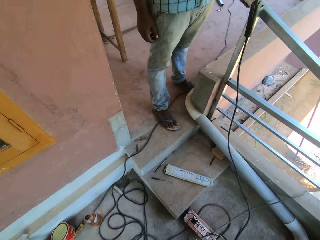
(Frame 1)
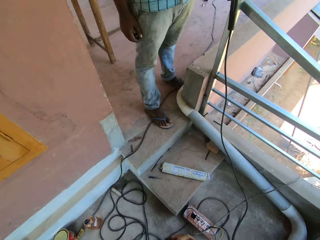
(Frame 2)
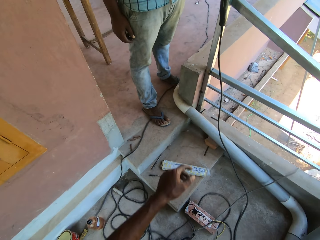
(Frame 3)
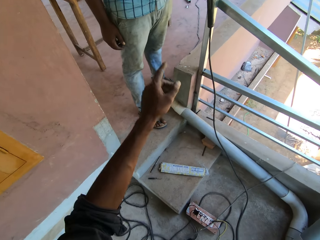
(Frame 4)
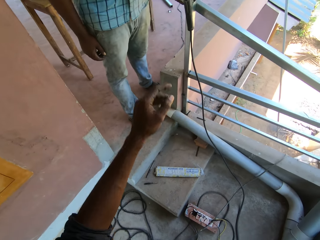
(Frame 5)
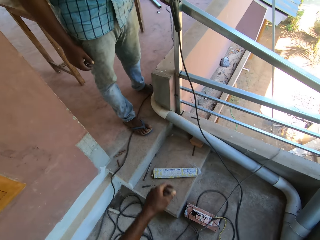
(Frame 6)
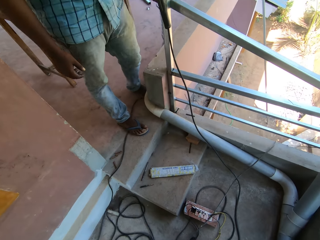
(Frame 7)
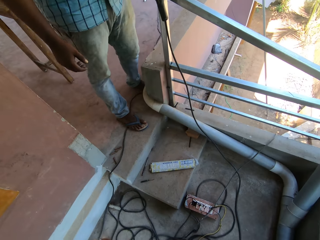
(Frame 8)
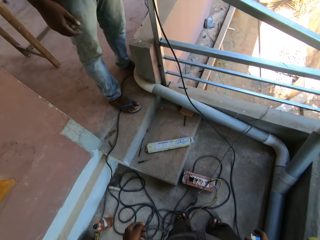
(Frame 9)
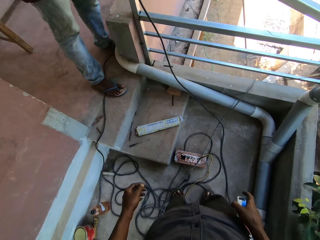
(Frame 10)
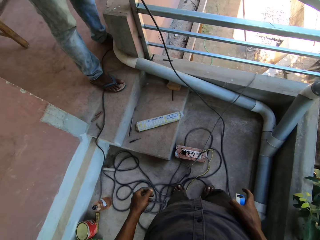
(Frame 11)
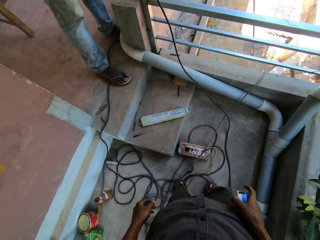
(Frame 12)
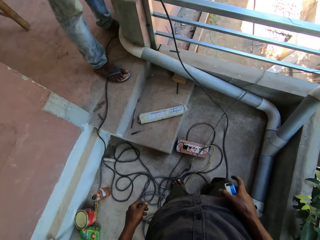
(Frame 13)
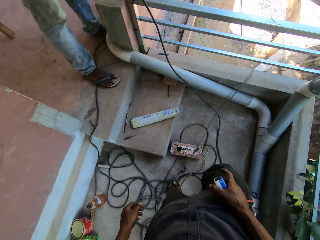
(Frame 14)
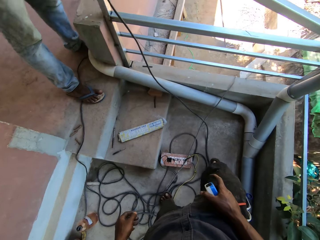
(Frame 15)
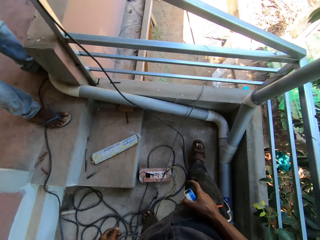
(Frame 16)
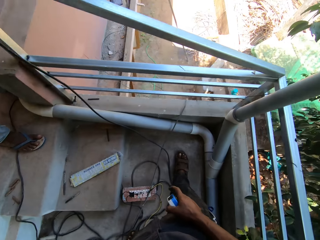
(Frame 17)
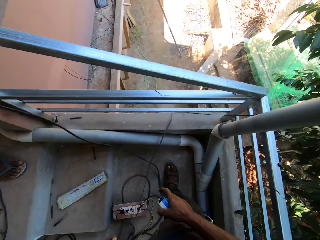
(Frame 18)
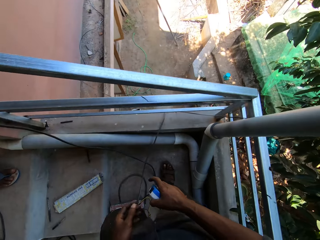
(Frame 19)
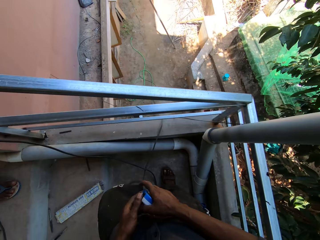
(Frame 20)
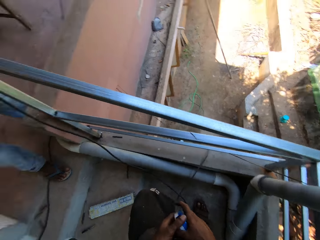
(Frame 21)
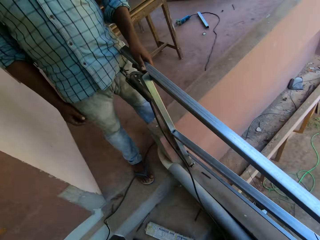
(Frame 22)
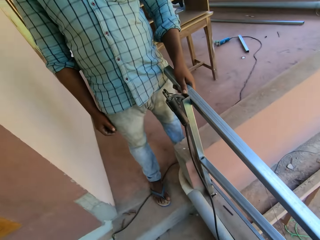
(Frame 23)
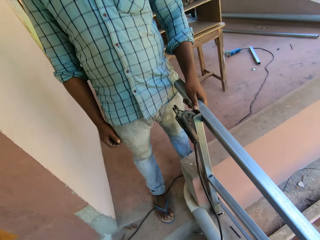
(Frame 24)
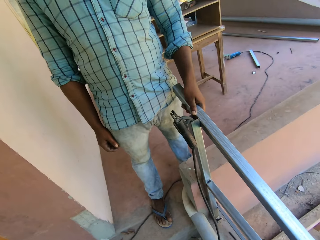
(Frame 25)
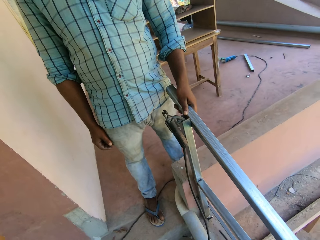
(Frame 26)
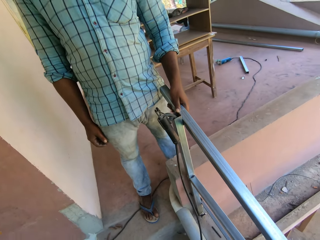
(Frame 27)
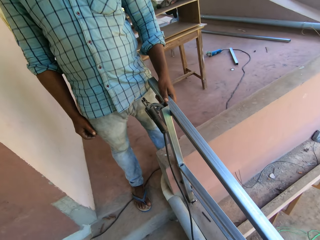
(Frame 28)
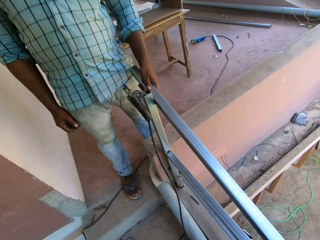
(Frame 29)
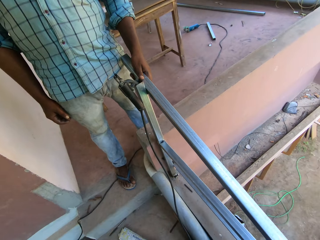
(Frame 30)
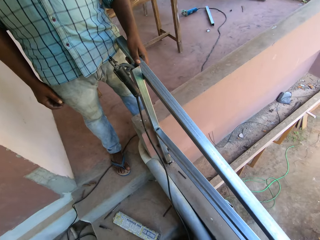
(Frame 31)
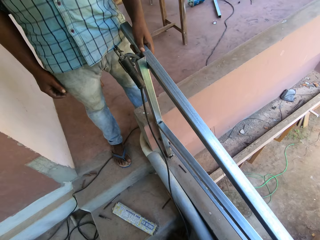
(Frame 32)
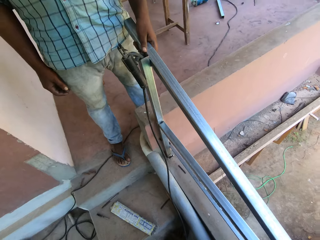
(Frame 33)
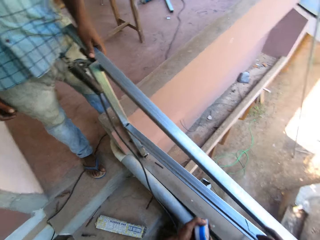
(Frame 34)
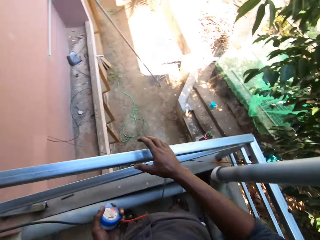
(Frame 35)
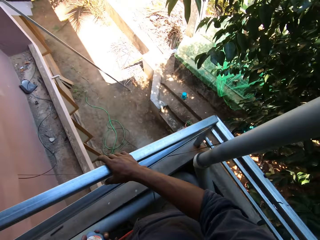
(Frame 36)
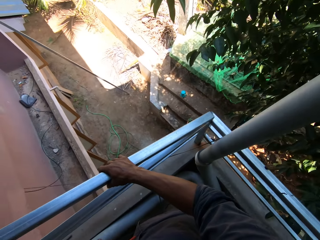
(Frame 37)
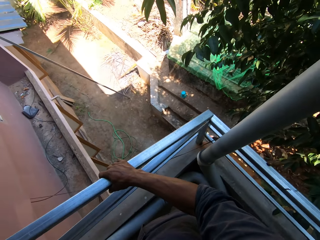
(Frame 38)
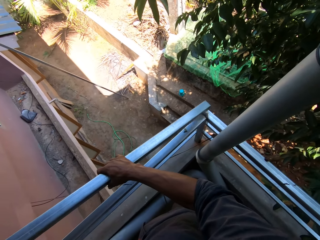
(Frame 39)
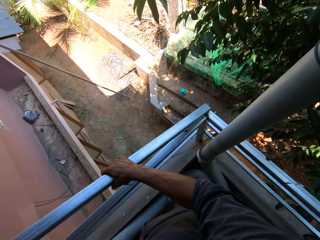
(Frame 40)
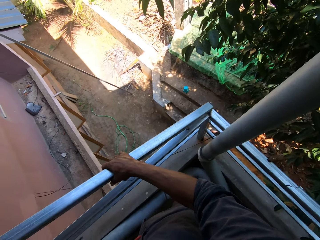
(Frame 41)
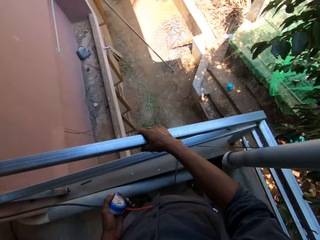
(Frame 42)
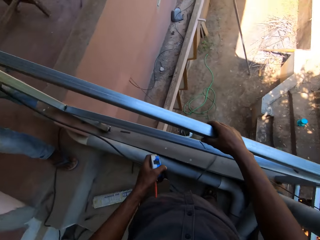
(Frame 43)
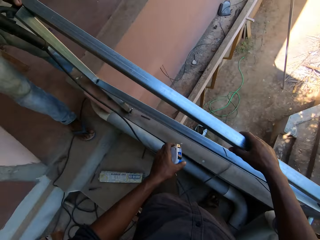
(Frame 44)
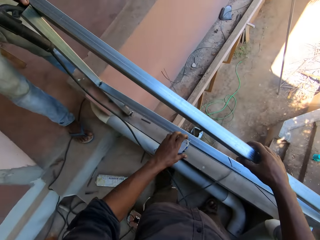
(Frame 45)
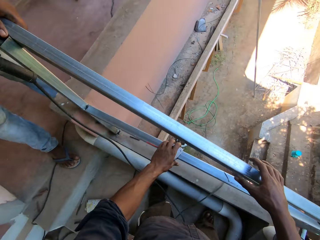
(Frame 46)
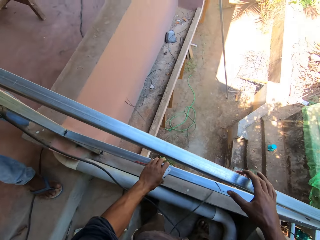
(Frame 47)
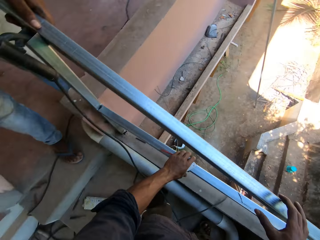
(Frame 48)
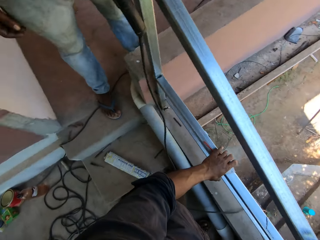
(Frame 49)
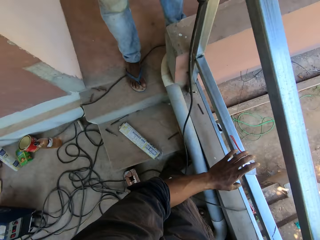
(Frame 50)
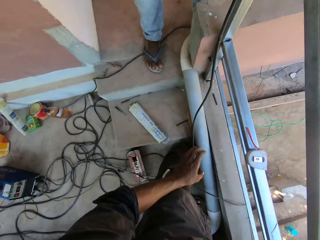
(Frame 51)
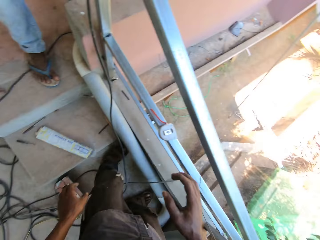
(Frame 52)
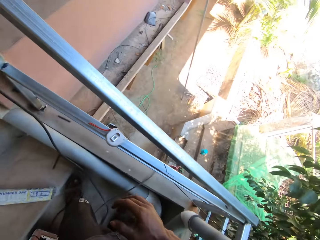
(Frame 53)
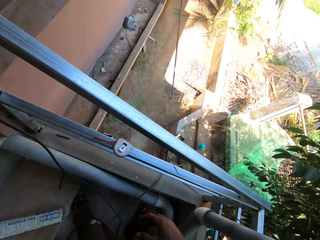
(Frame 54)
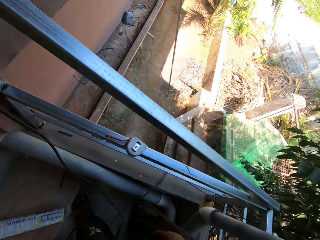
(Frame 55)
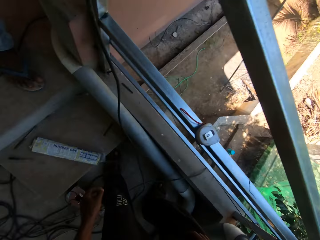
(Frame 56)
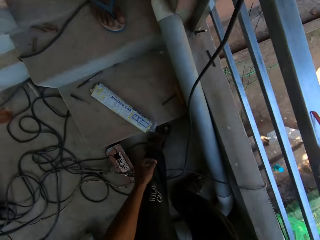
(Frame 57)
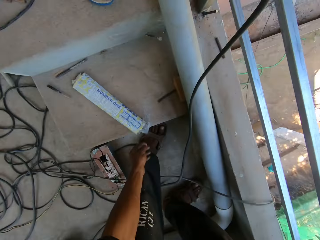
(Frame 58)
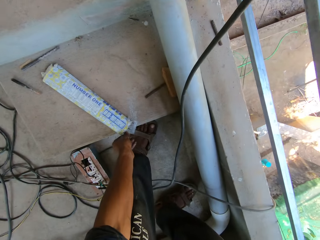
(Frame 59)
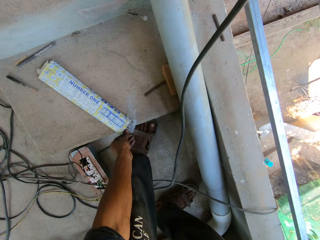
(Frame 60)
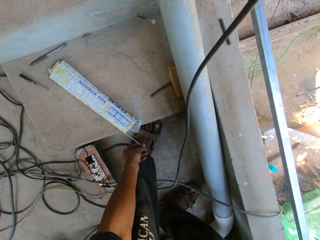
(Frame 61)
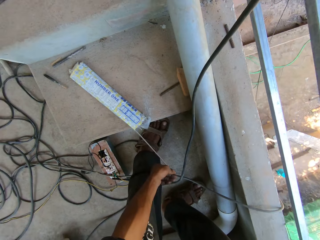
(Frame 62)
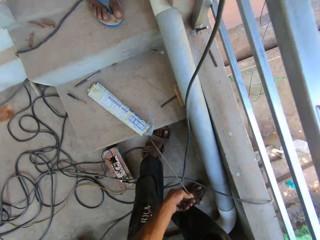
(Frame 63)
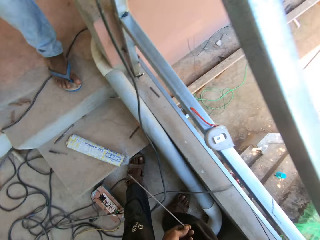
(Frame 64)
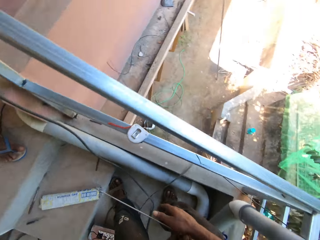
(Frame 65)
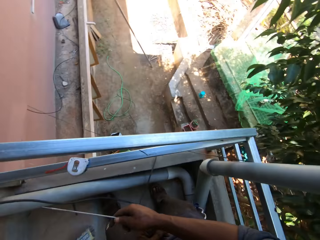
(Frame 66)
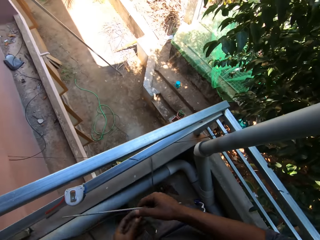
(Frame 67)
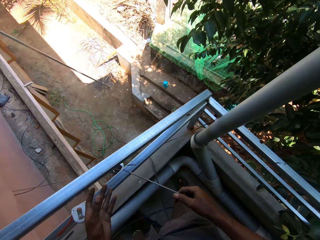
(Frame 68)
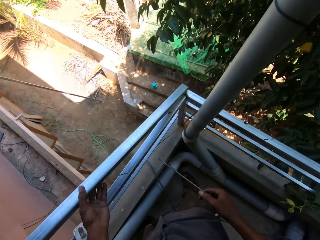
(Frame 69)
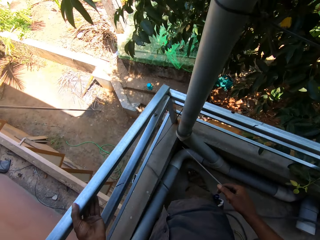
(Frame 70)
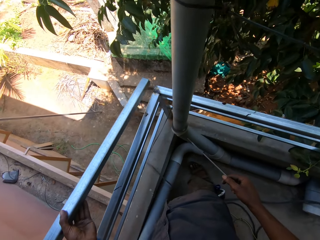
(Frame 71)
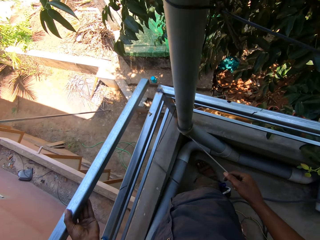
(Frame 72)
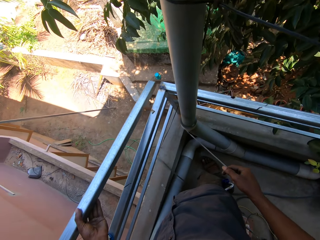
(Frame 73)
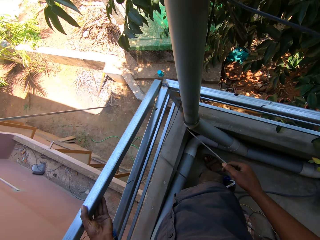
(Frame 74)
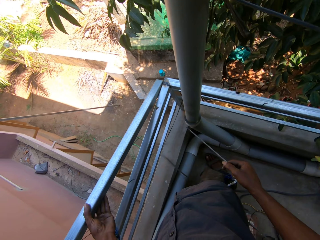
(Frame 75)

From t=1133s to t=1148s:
The camera wearer gesticulates with his left hand. He interacts with a person. He moves around. He holds the tape measure with both hands. He stares around. He holds the metal rail with his right hand. He adjusts the iron steel at the balcony. He drops the tape measure on the metal rail with his left hand. He stares around. He picks up a steel scraper from a pack on the floor with his left hand. He pulls a welding rod. He passes the steel scraper to his right hand. He adjusts the metal rail with his left hand.

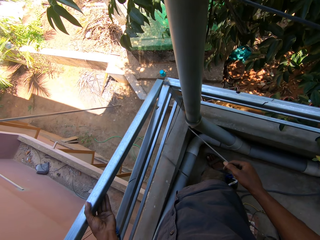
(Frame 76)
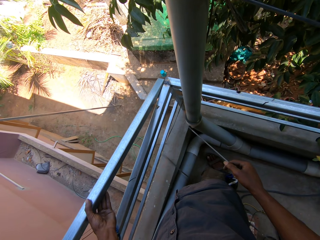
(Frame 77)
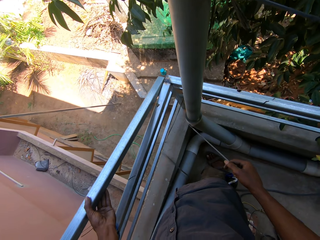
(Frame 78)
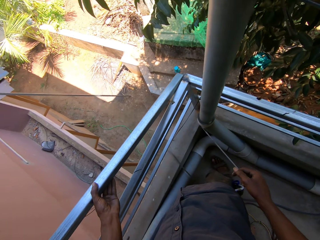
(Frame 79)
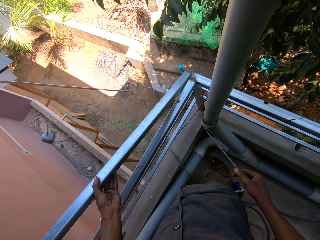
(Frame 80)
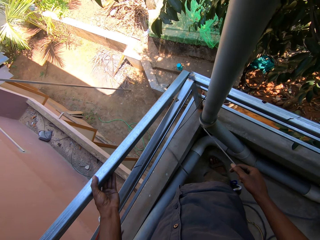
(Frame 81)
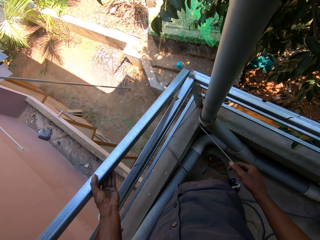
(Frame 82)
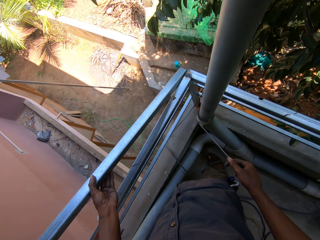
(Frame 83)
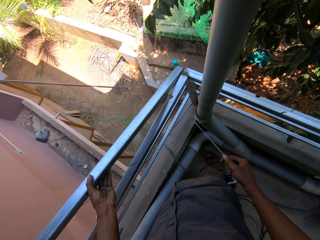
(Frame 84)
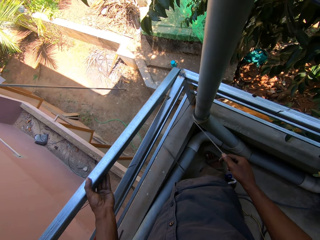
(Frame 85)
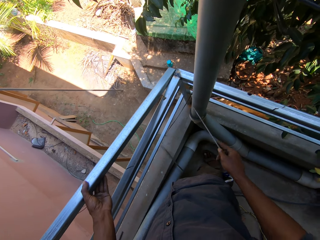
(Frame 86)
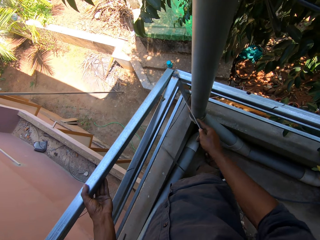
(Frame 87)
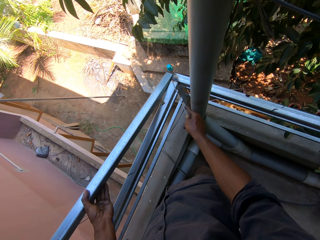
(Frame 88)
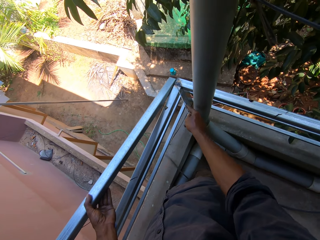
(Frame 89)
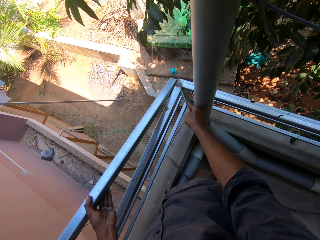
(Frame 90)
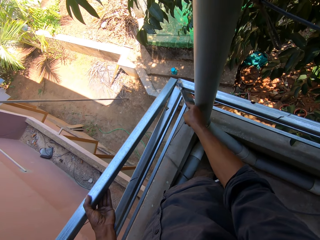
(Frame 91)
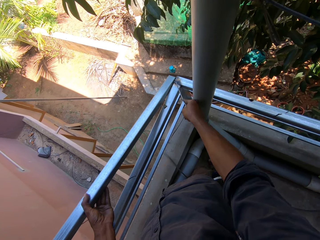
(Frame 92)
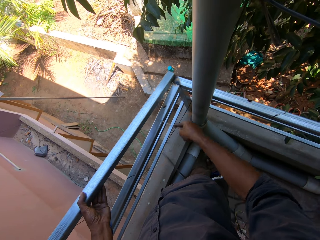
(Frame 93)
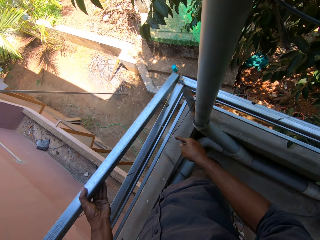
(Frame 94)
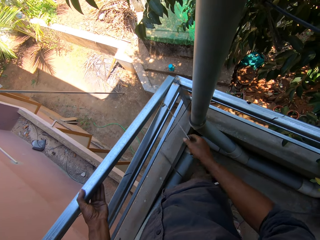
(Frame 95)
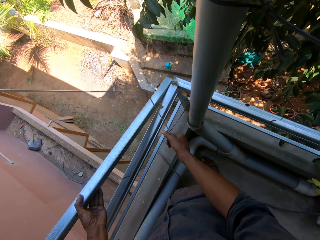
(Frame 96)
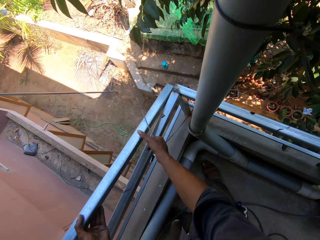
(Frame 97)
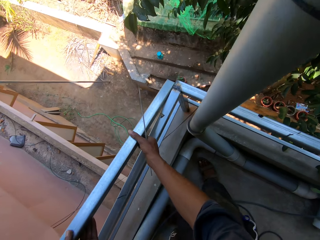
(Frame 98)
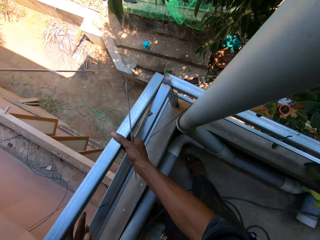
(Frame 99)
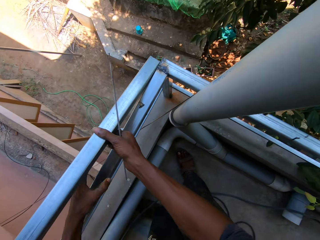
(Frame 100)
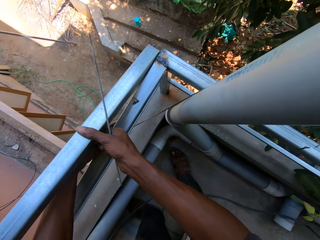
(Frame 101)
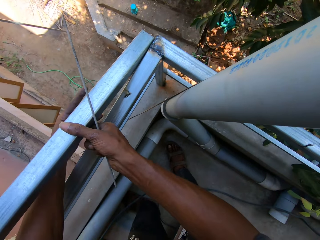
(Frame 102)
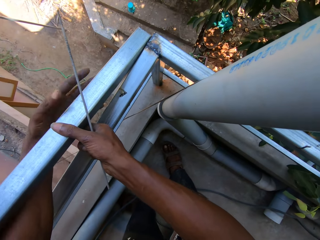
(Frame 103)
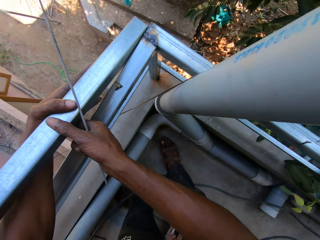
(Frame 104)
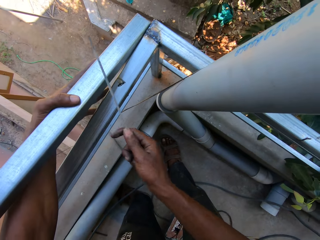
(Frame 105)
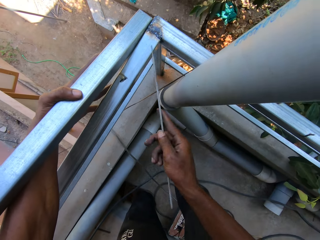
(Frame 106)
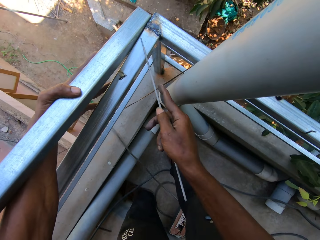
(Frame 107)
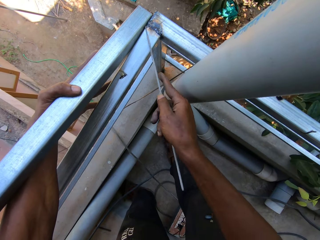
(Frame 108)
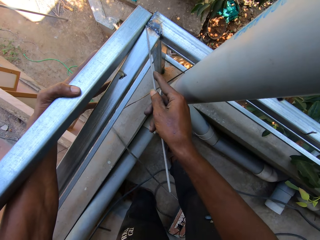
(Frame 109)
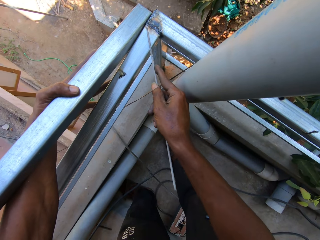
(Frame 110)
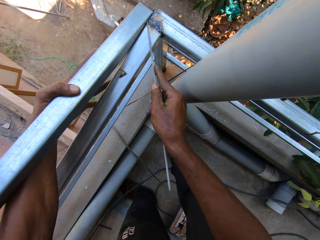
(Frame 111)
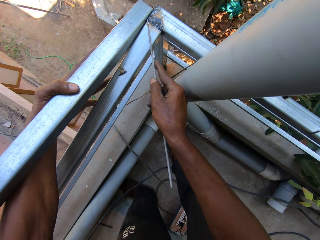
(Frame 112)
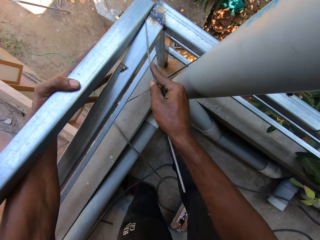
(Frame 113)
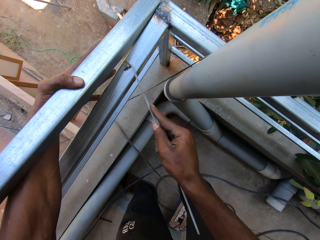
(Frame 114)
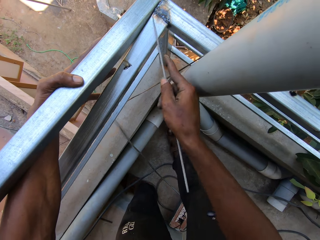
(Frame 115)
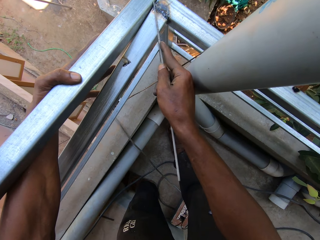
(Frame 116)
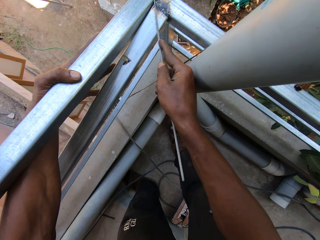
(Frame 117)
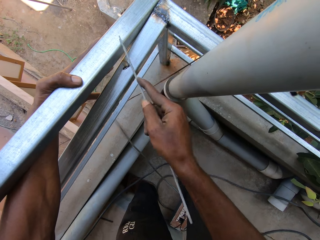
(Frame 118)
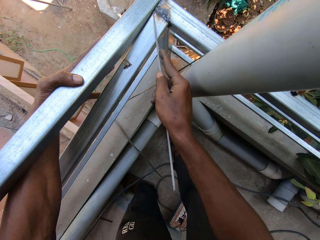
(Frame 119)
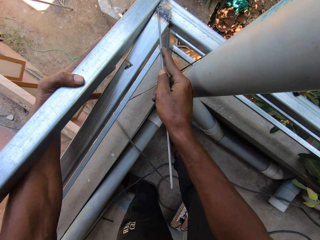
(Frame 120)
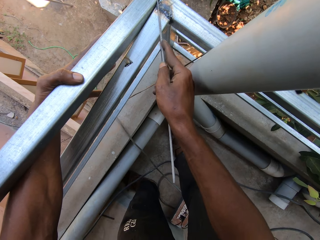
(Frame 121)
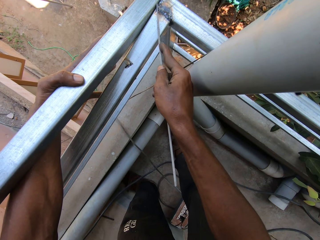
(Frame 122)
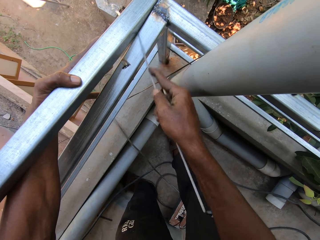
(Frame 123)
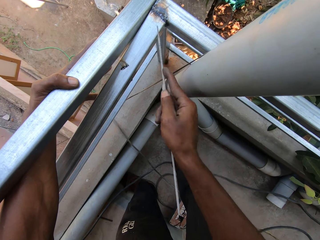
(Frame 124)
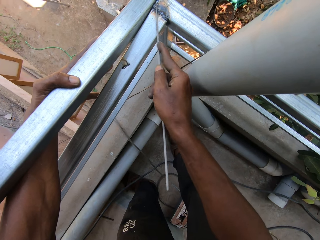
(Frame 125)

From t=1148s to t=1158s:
The camera wearer adjusts the iron steel or metal rail. He marks the metal rail with the steel scraper in his right hand. He holds the metal rail with both hands. He holds the metal rail with his right hand. He holds the metal rail with his left hand. He moves the iron steel. He places the steel scraper on the metal rail with his right hand, and scrapes the metal rail with the steel scraper in his right hand.
